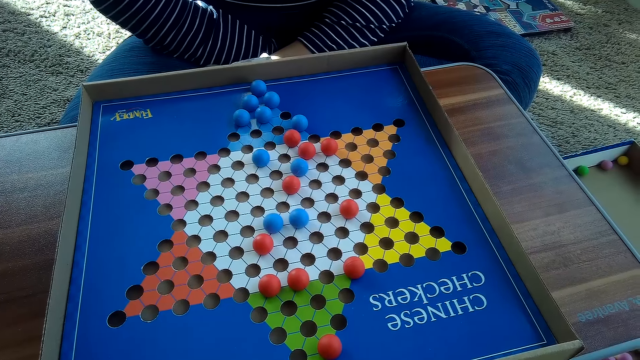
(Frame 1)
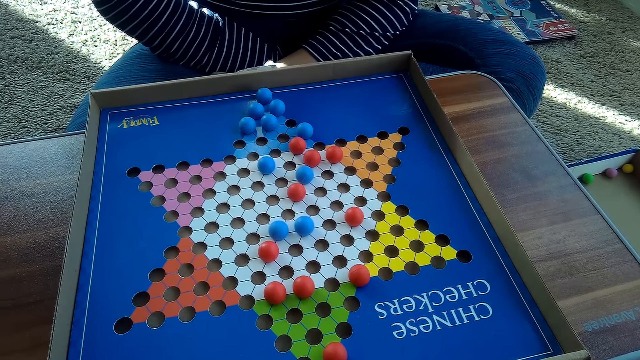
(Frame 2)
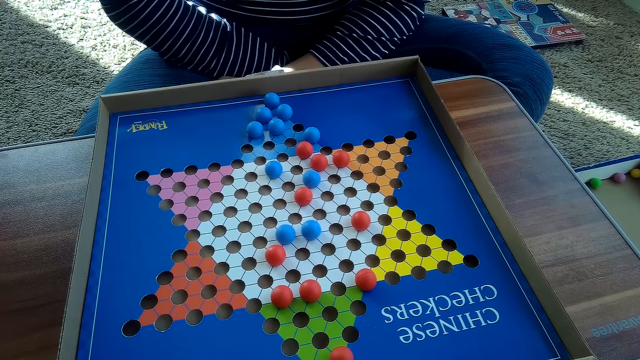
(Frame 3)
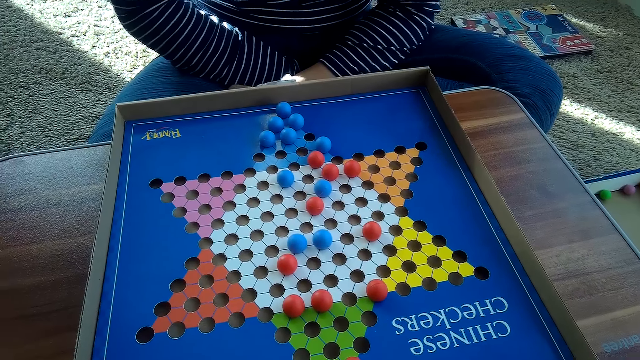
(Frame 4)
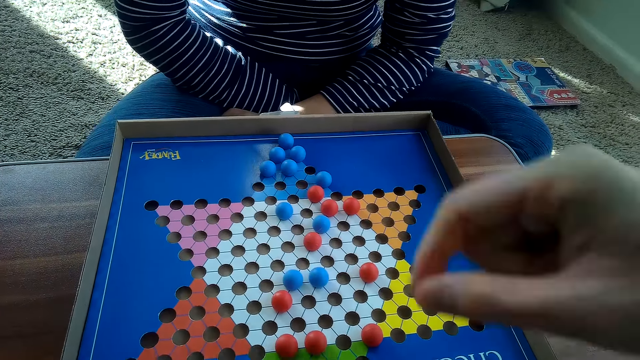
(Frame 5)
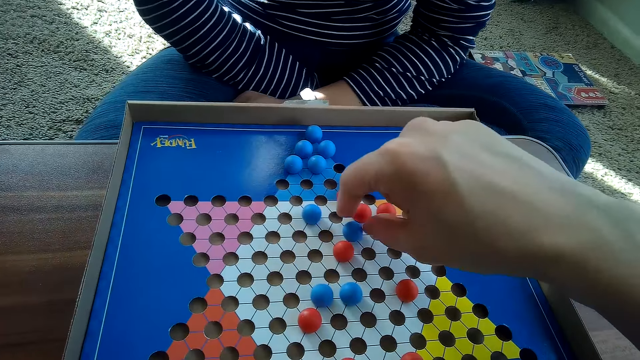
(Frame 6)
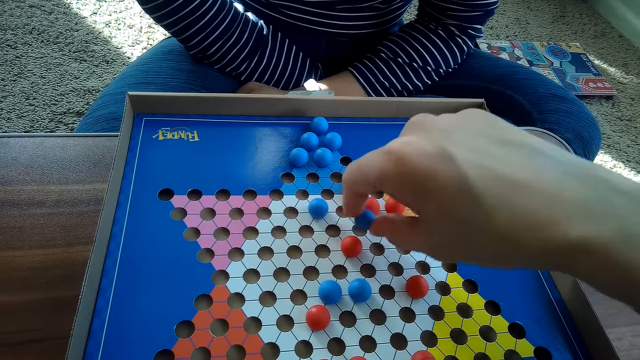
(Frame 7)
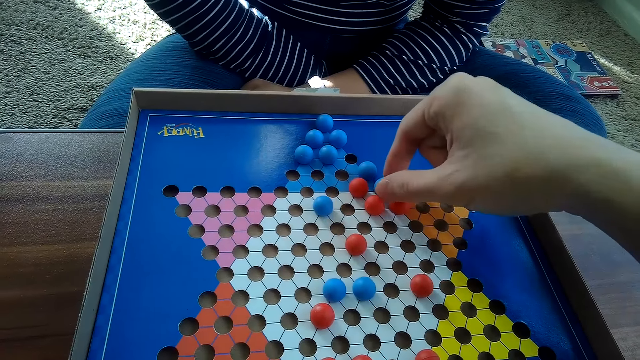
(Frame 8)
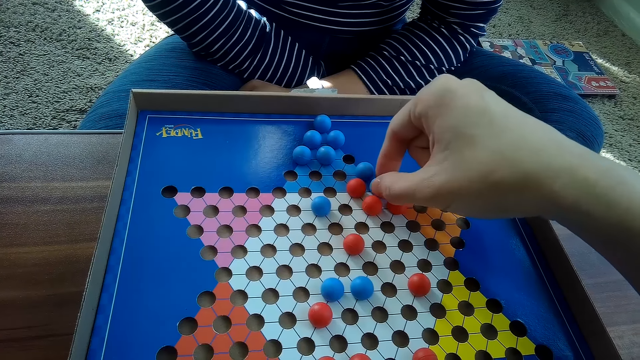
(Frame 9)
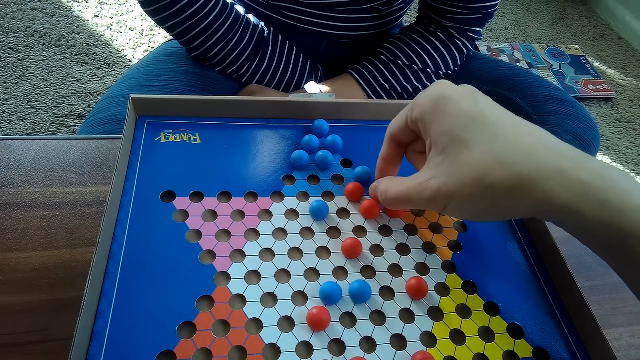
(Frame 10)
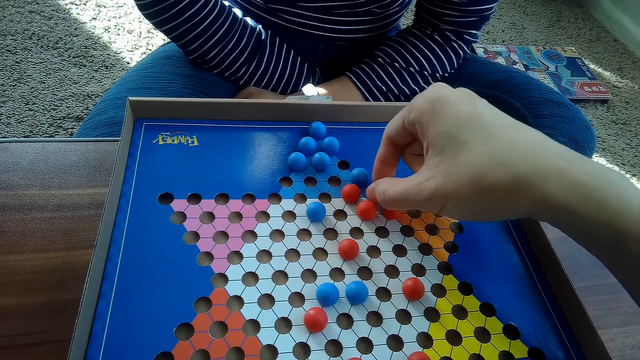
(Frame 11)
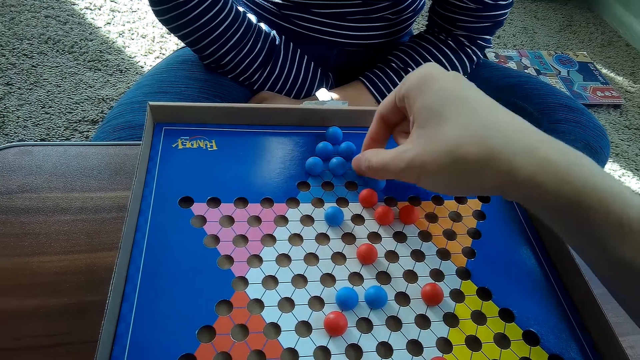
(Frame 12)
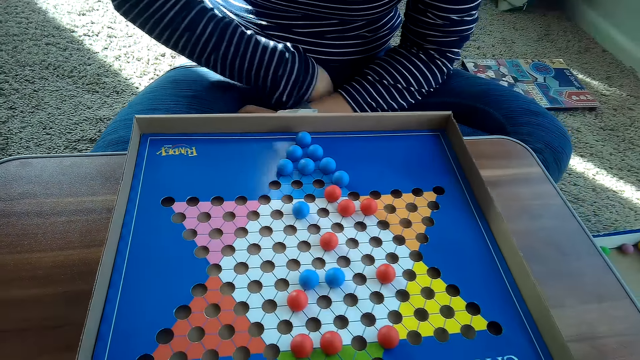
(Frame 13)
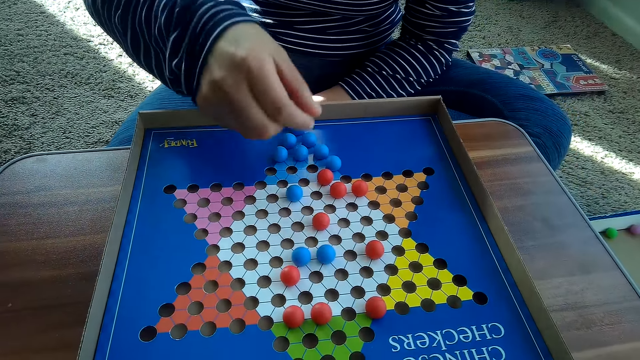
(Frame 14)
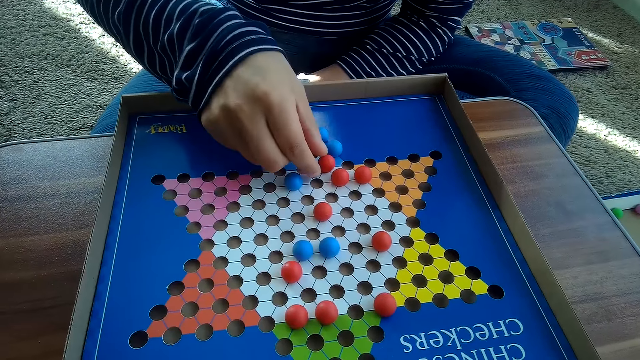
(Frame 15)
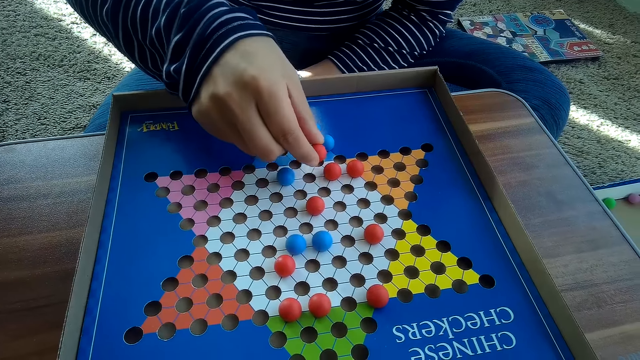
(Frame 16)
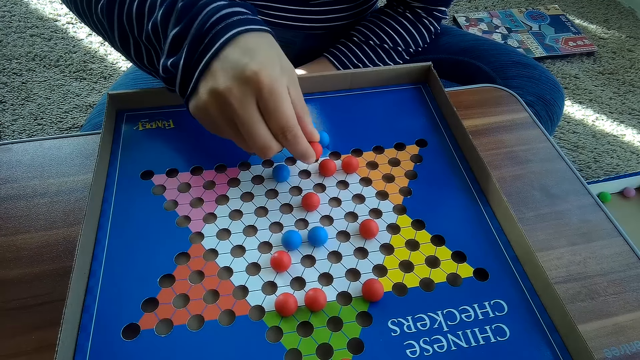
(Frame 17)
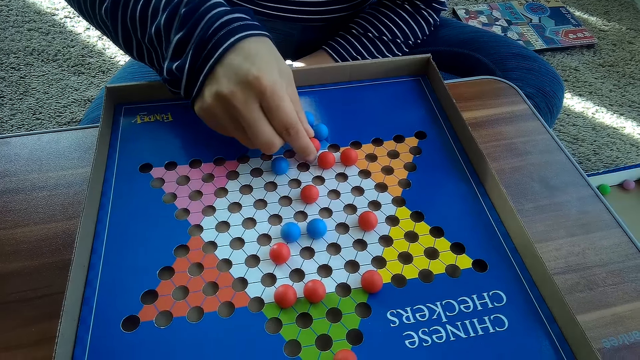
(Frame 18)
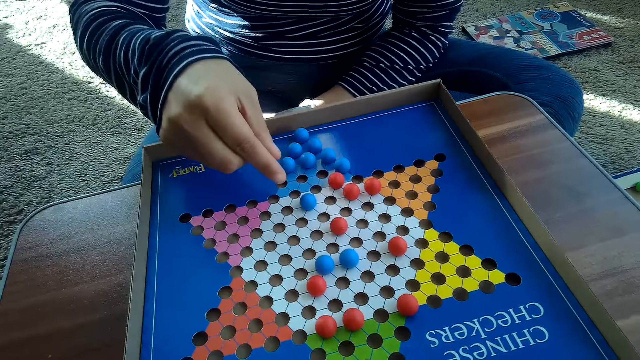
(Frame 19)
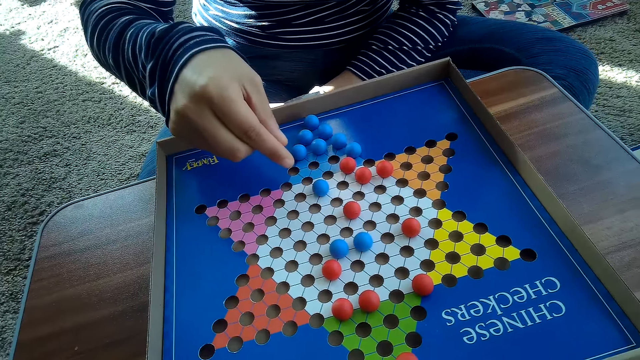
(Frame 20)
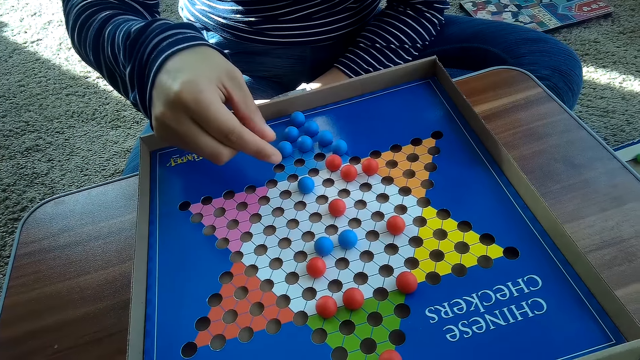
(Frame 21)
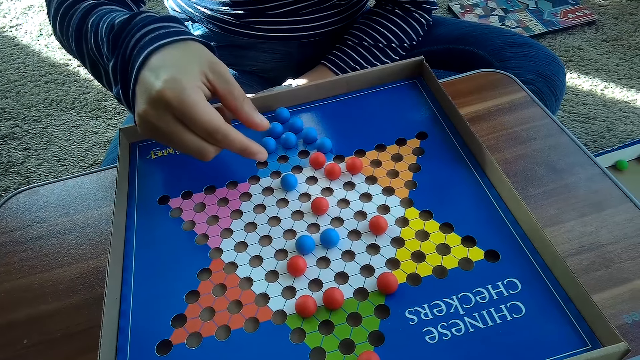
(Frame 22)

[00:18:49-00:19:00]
The camera wearer moves another blue Chinese checkers ball or marble on the Chinese checkers board on the table with his right hand. He picks the marble. A woman picks another red Chinese checkers ball on the Chinese checkers board on the table with her right hand. The woman drops the red Chinese checkers ball on the Chinese checkers board on the table with her right hand.

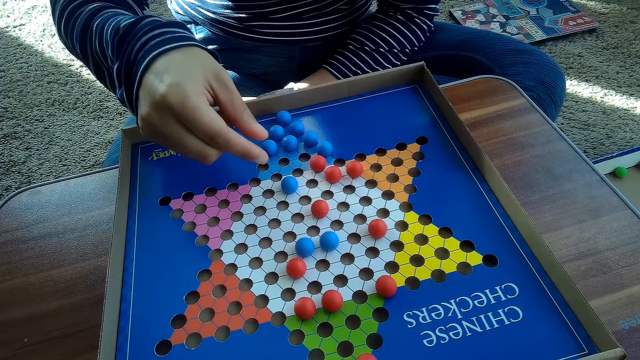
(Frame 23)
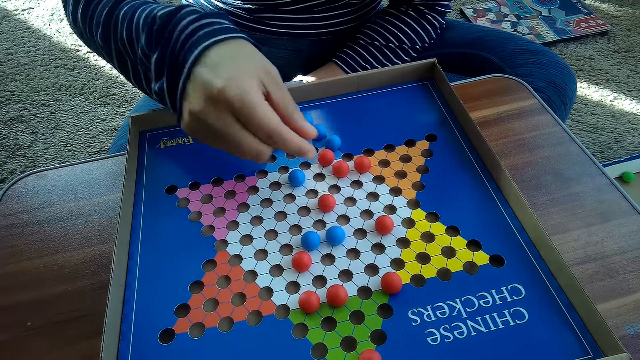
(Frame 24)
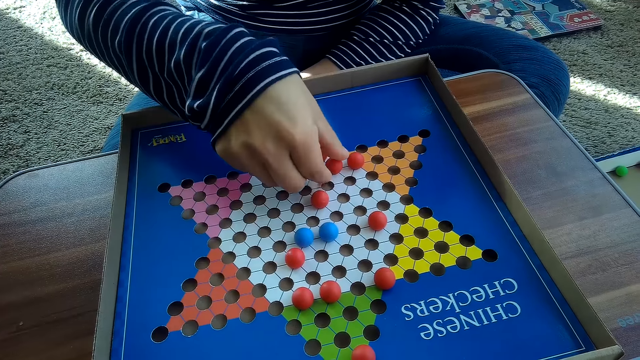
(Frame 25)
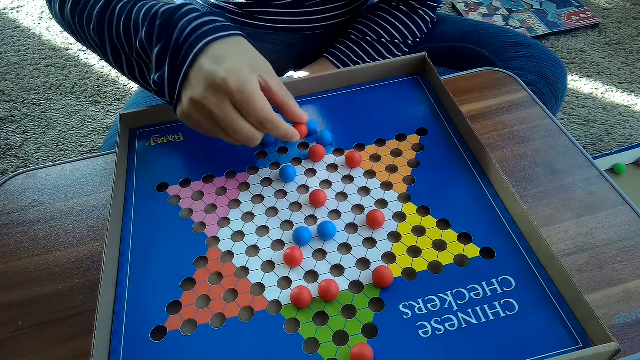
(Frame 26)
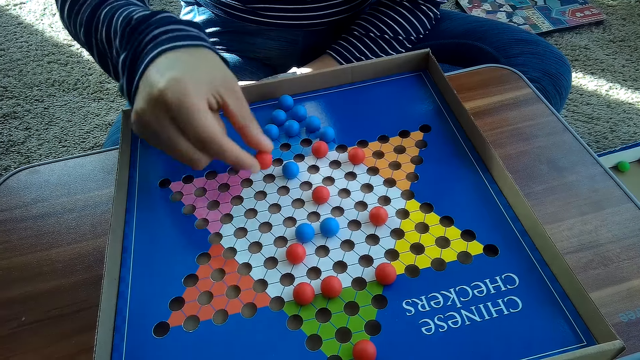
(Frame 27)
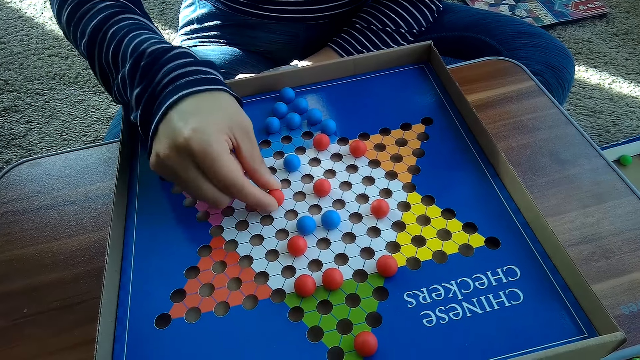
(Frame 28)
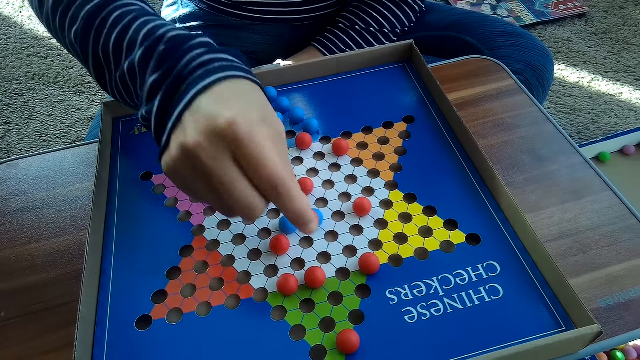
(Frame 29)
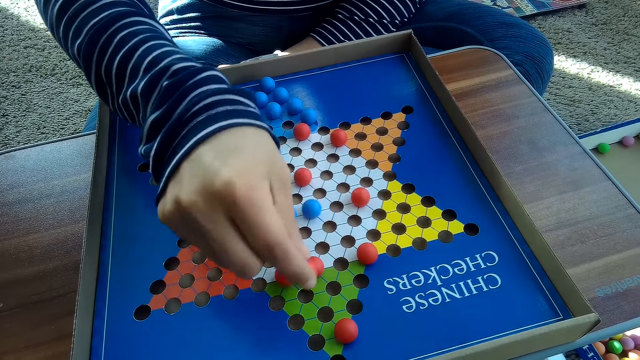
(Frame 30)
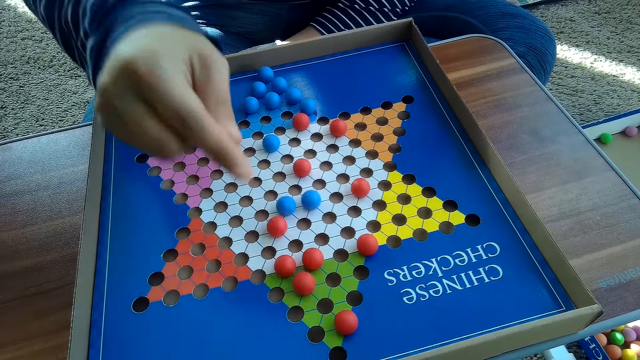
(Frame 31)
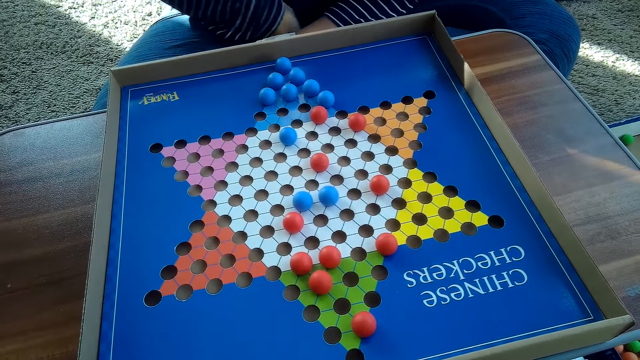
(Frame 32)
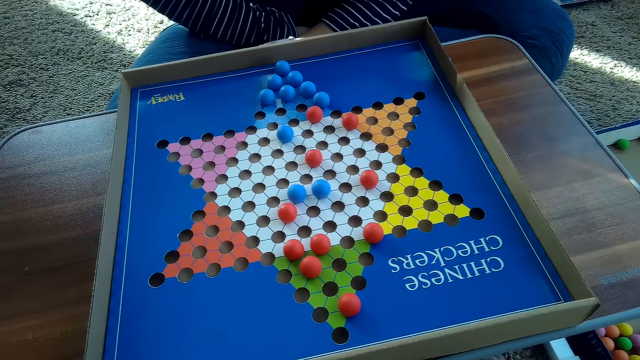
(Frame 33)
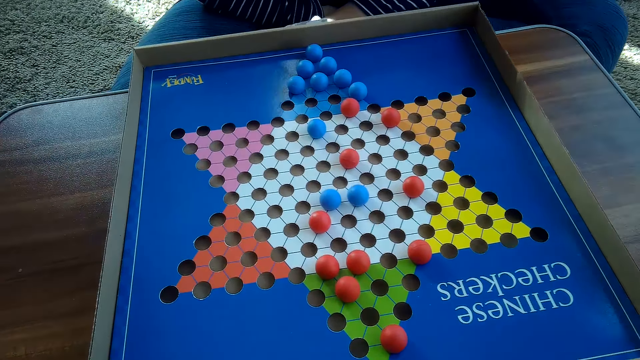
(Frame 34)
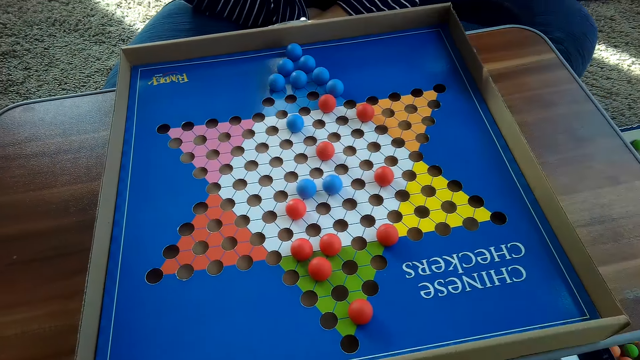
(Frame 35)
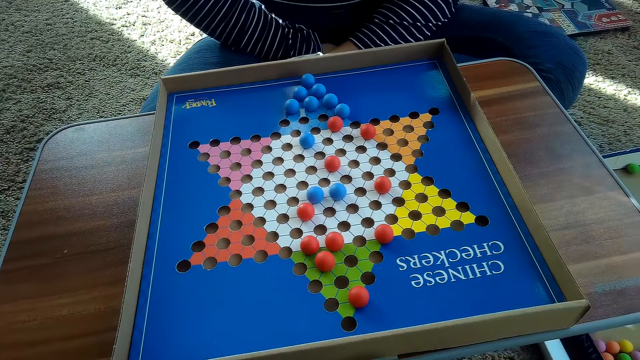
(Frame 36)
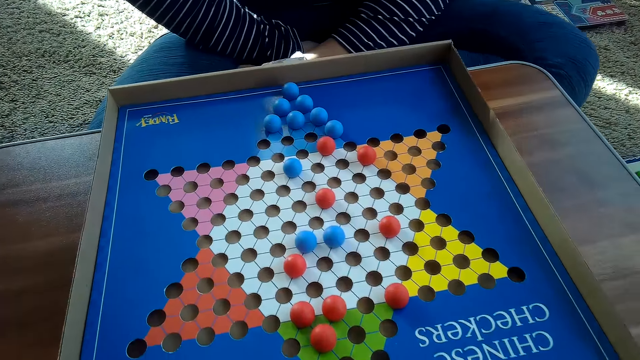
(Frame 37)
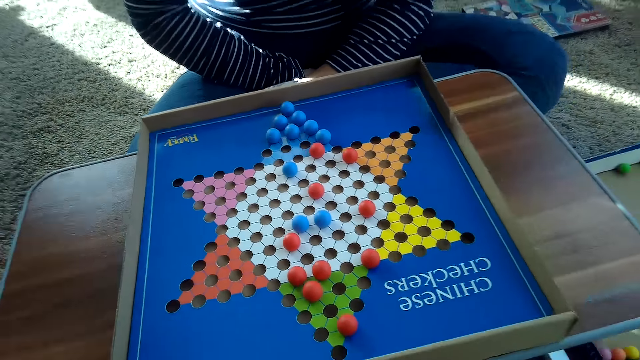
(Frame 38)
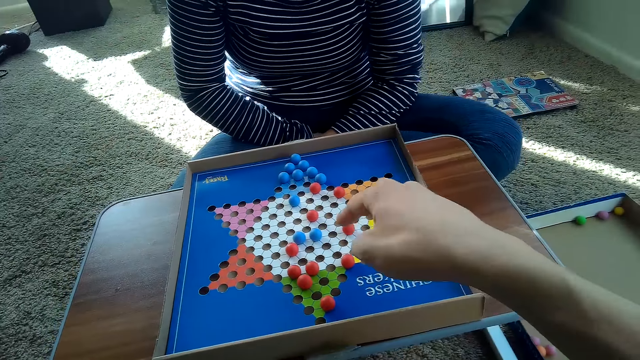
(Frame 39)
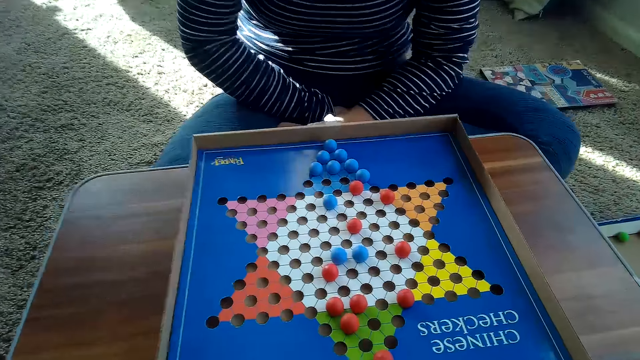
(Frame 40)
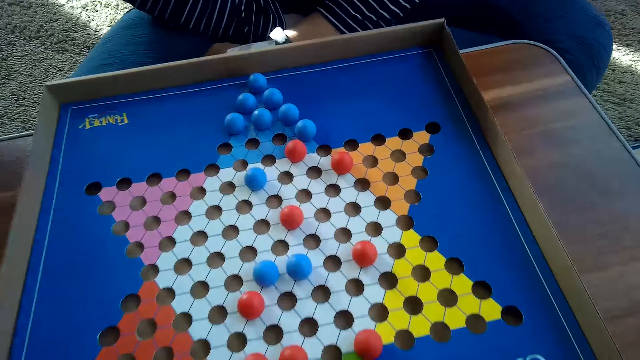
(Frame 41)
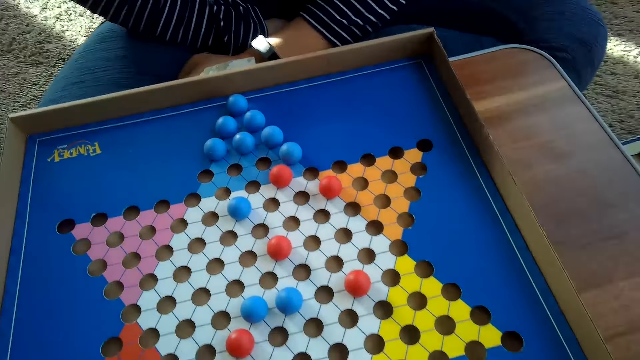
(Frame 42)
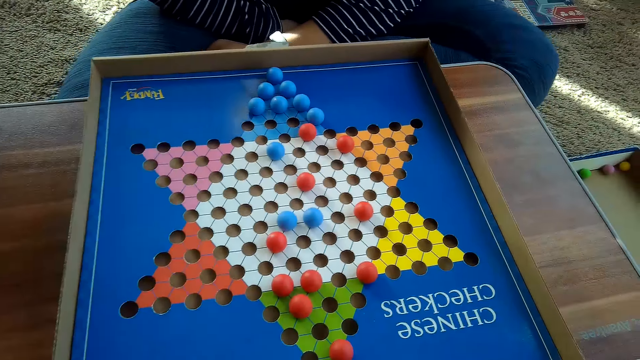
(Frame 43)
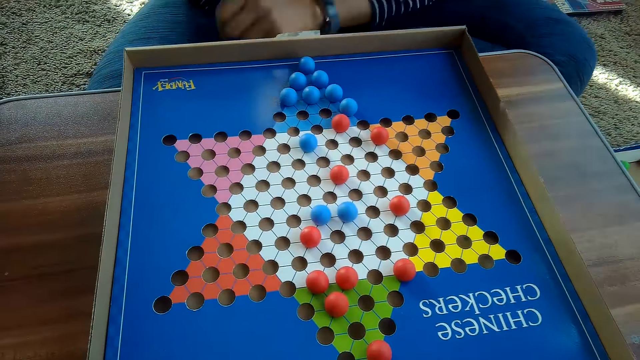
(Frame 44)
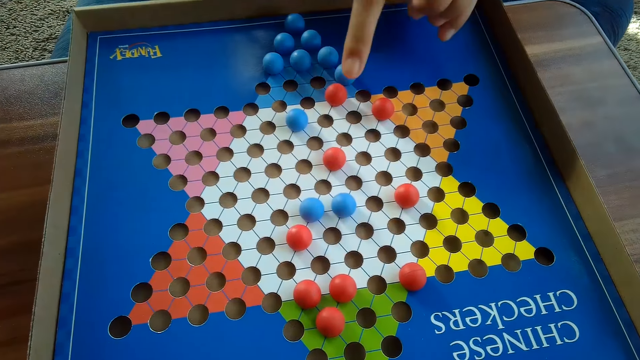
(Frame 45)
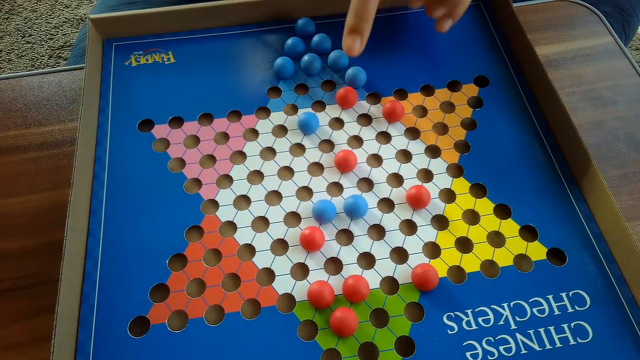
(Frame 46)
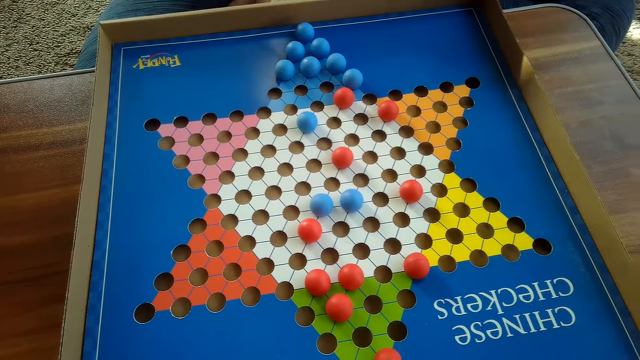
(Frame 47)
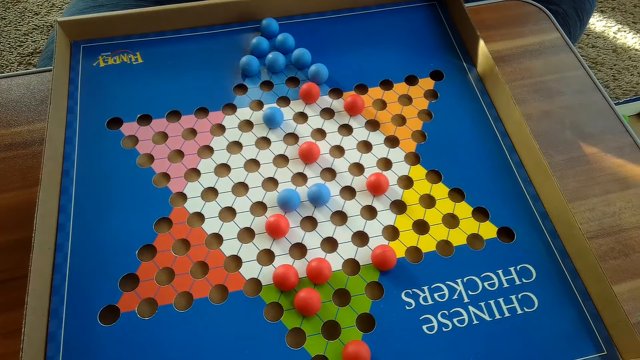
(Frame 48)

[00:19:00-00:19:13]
A woman moves another red Chinese checkers ball on the Chinese checkers board on the table with her right hand. The camera wearer points at the Chinese checkers balls on the Chinese checkers board on the table with his right index finger. The woman shakes her legs and points at the Chinese checkers balls on the Chinese checkers board on the table with her right index finger.
